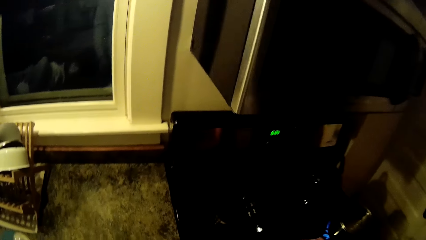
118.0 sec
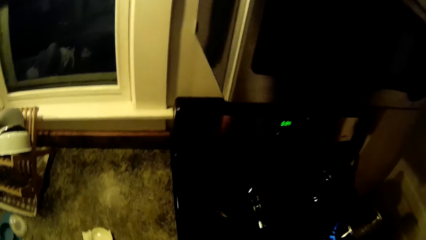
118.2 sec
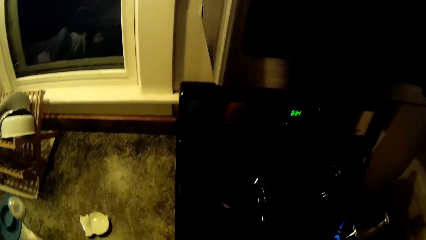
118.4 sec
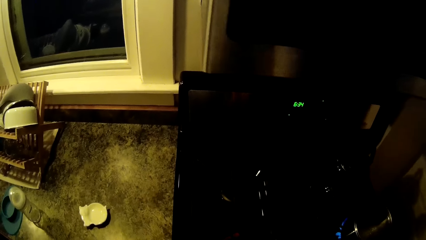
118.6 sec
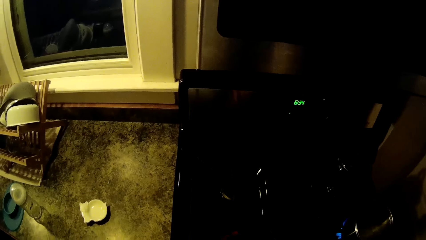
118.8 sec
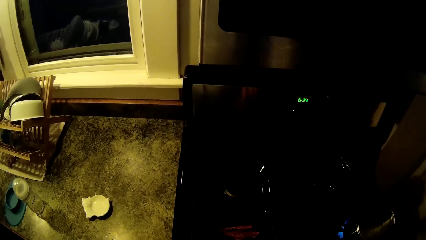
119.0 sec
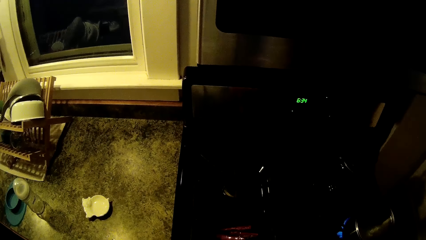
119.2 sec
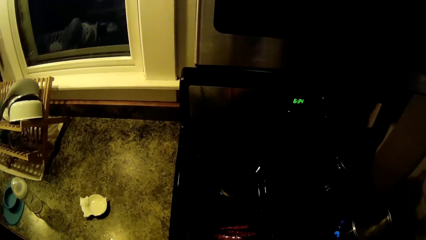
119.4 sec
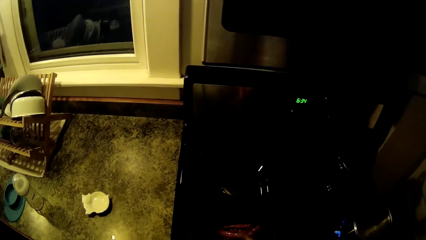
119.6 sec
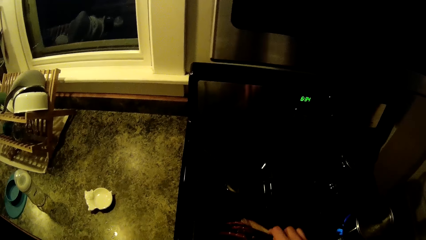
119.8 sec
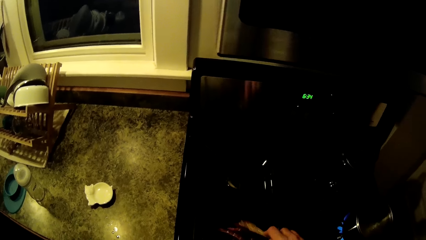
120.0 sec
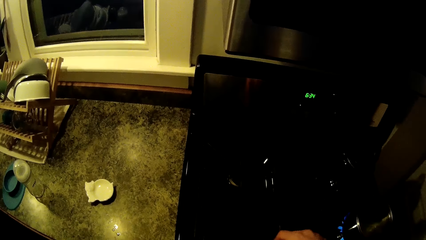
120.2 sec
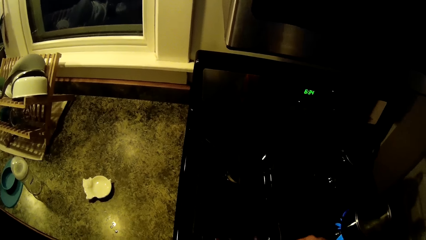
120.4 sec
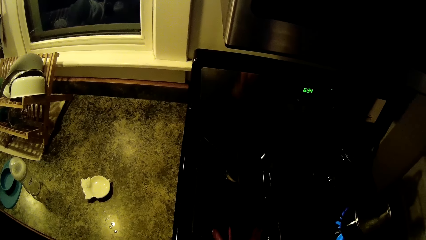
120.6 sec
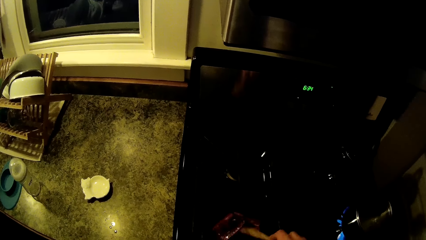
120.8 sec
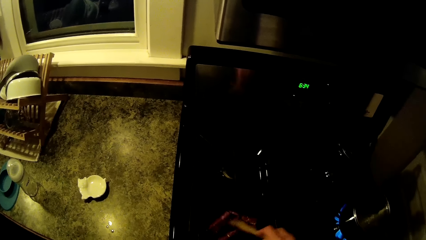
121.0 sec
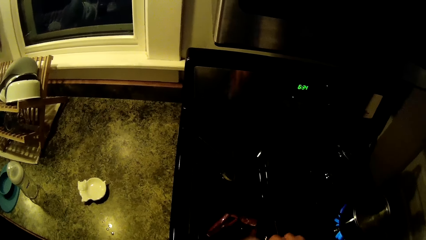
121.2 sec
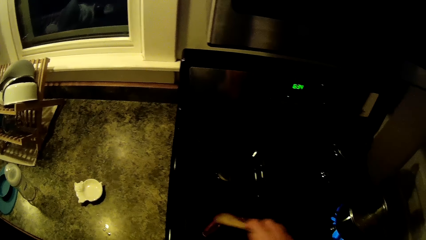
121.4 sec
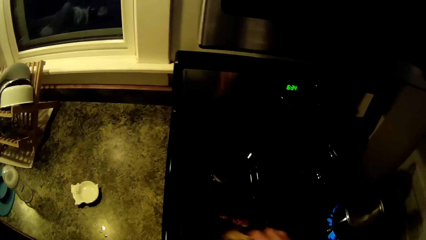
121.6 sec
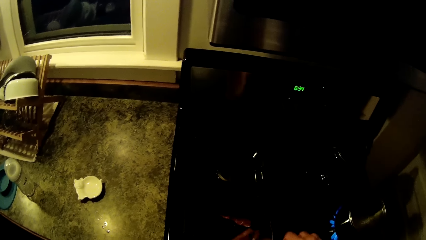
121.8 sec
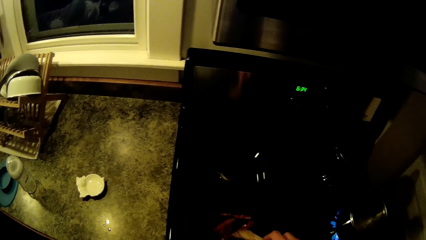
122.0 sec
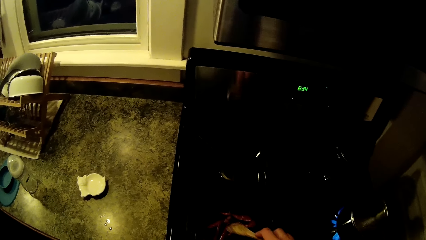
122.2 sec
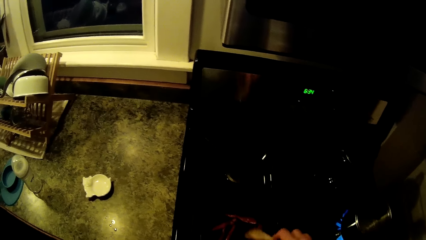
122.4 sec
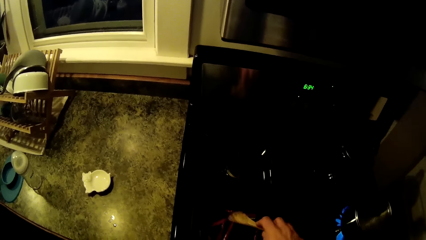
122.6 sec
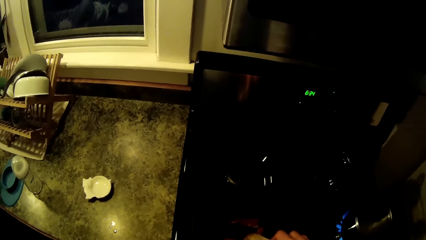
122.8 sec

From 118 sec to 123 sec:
The camera wearer stirs something in a frying pan.

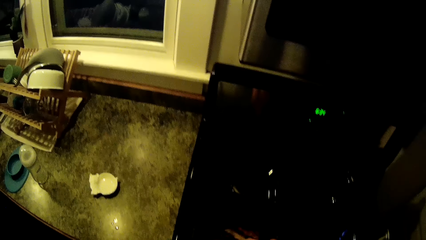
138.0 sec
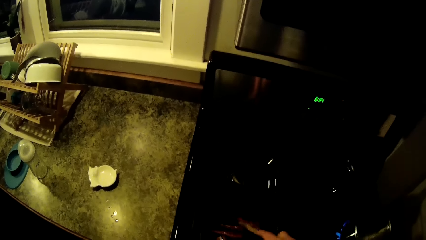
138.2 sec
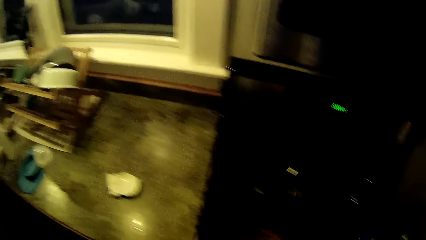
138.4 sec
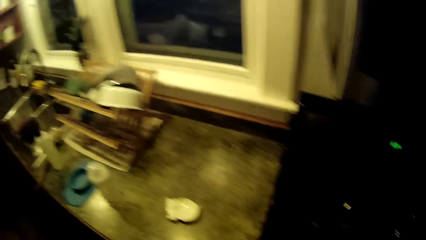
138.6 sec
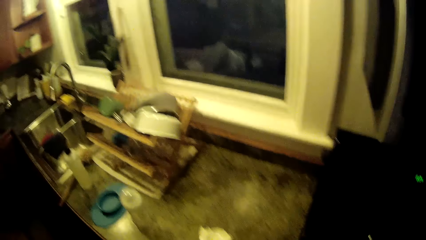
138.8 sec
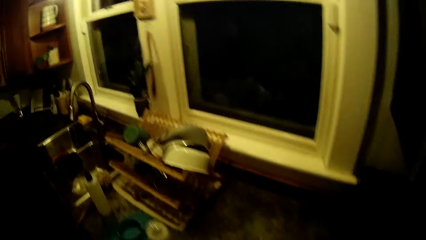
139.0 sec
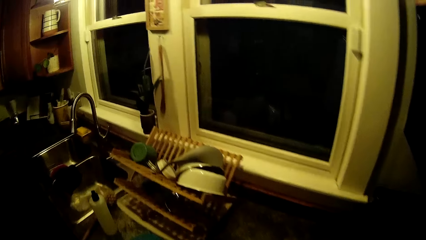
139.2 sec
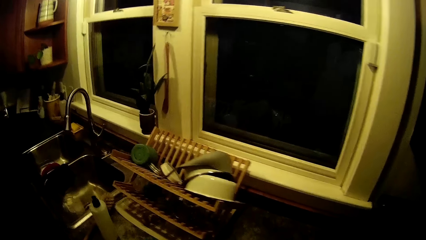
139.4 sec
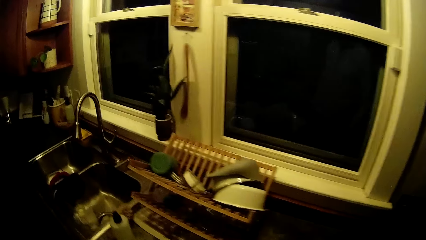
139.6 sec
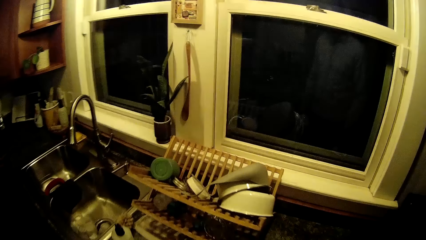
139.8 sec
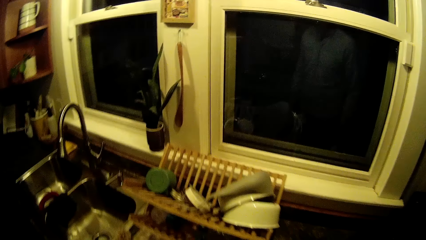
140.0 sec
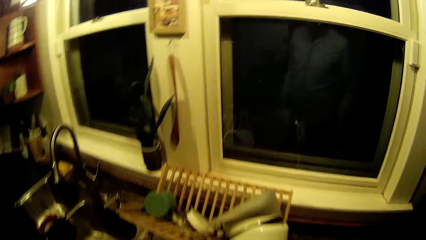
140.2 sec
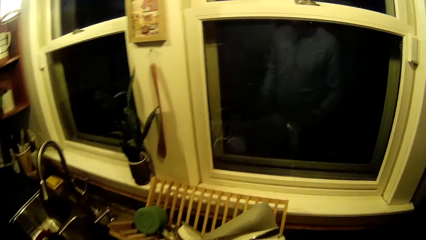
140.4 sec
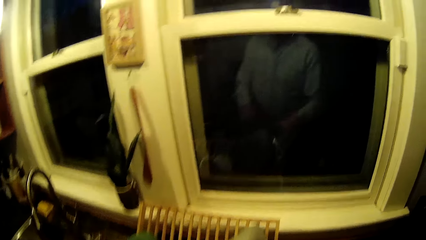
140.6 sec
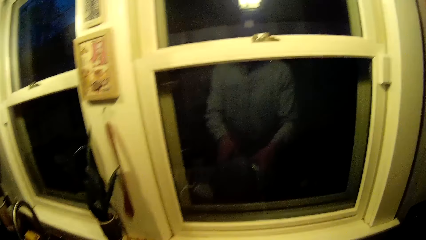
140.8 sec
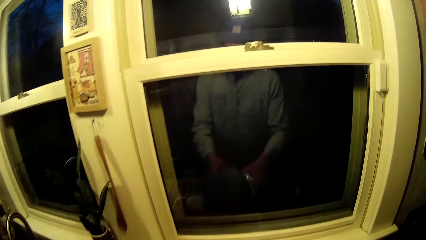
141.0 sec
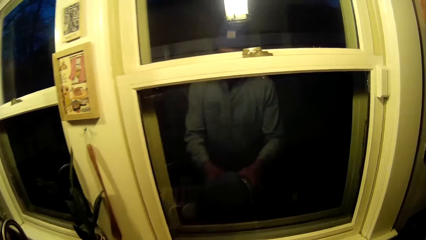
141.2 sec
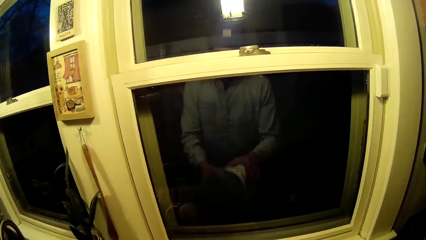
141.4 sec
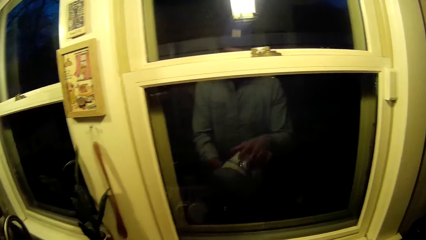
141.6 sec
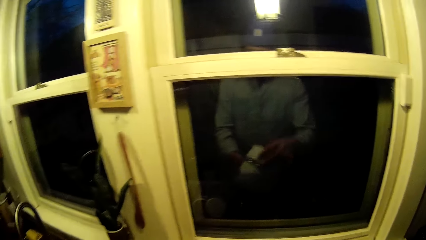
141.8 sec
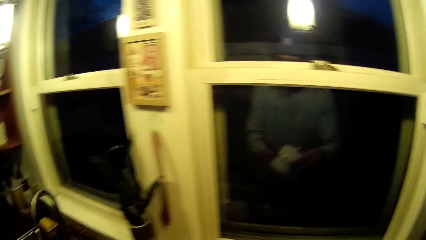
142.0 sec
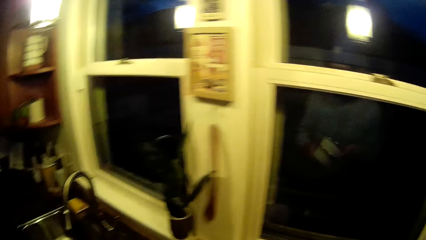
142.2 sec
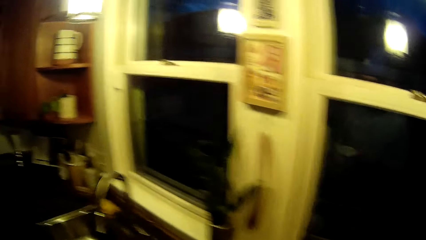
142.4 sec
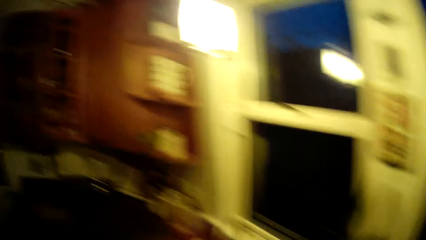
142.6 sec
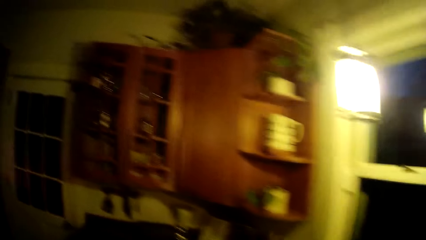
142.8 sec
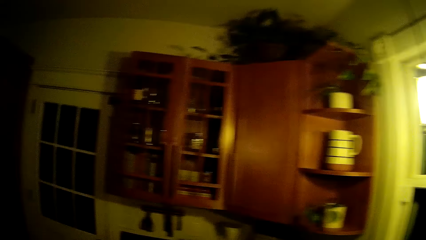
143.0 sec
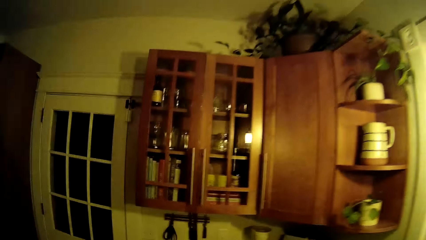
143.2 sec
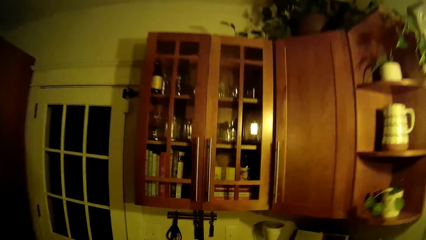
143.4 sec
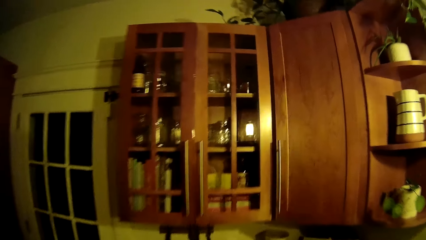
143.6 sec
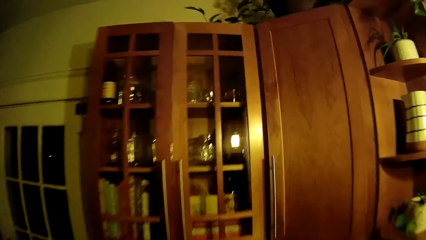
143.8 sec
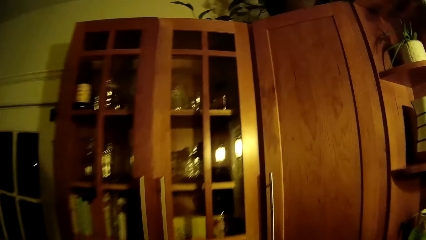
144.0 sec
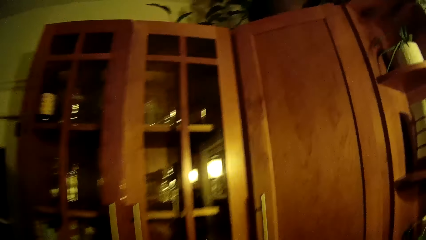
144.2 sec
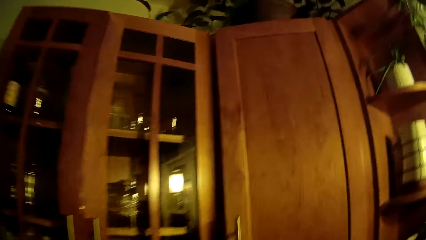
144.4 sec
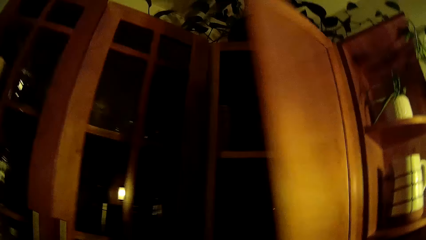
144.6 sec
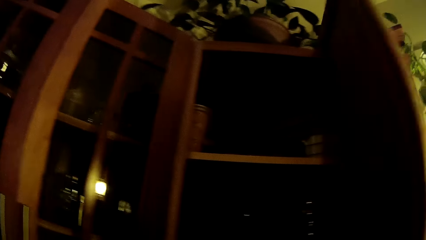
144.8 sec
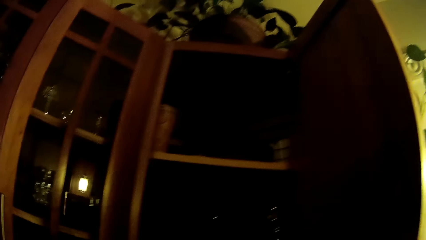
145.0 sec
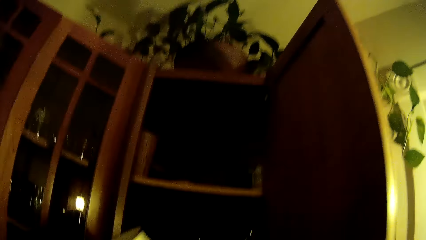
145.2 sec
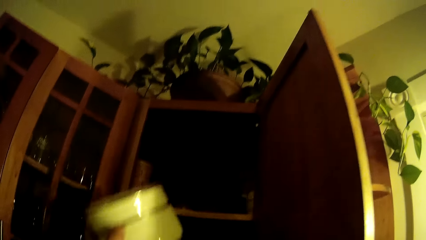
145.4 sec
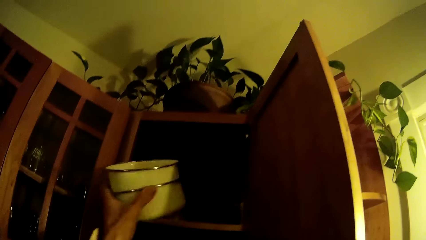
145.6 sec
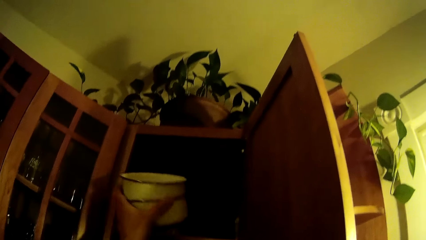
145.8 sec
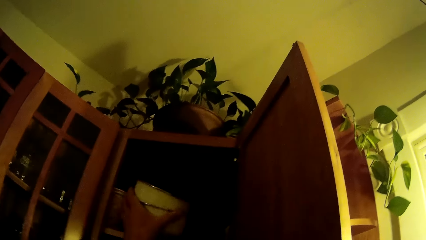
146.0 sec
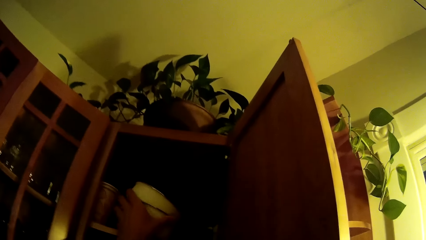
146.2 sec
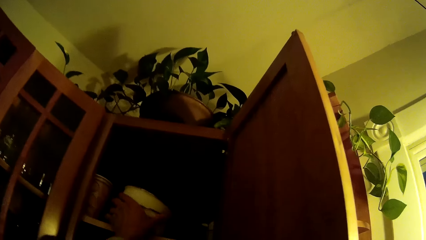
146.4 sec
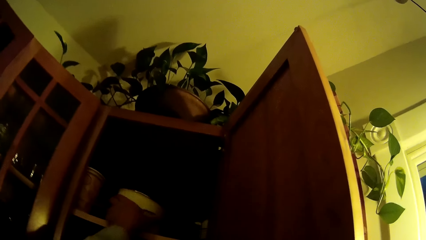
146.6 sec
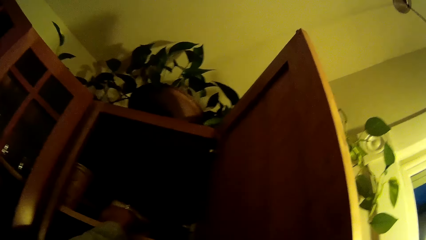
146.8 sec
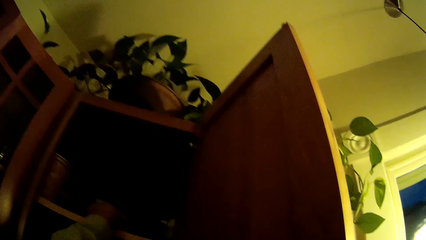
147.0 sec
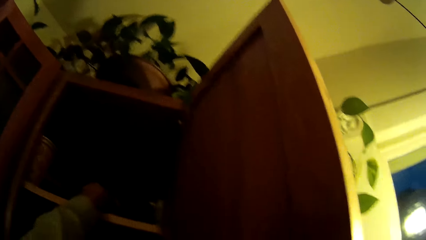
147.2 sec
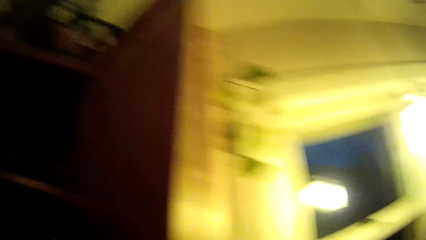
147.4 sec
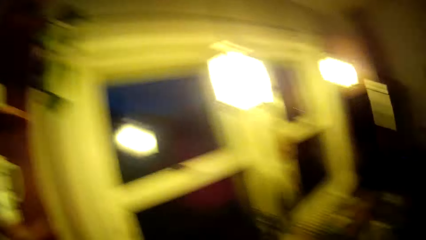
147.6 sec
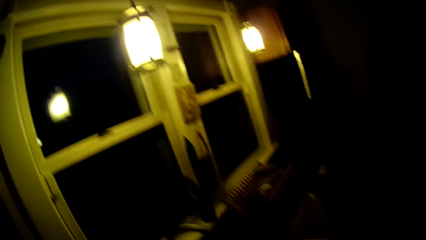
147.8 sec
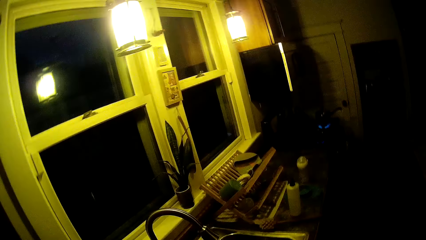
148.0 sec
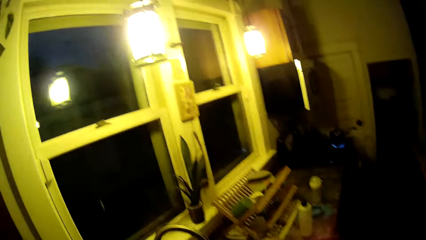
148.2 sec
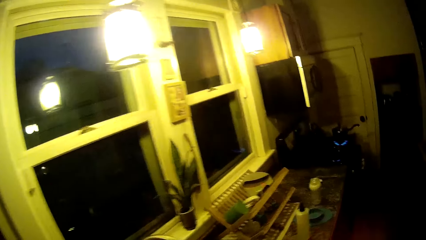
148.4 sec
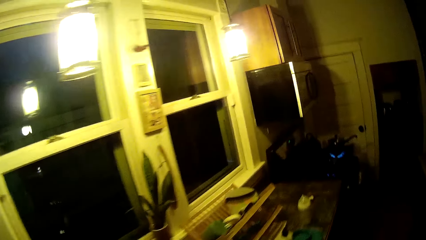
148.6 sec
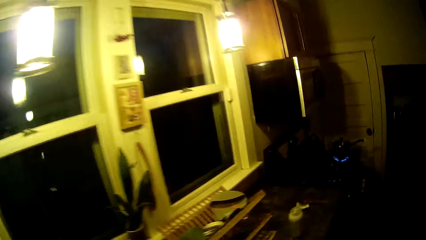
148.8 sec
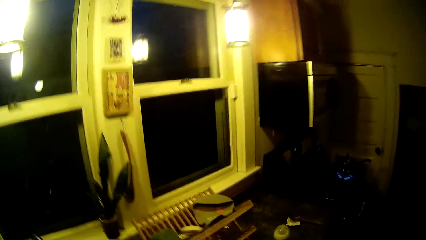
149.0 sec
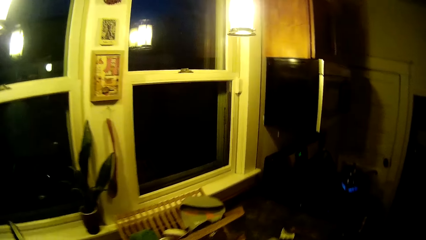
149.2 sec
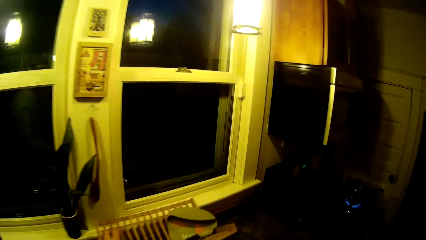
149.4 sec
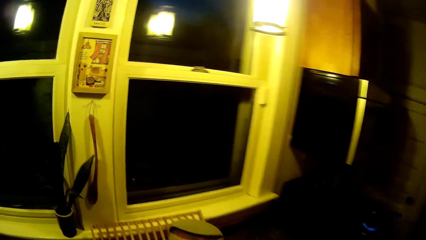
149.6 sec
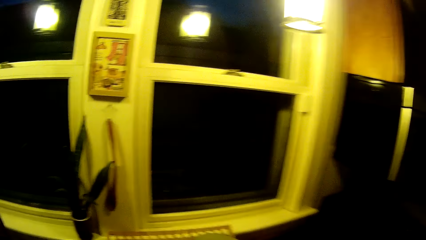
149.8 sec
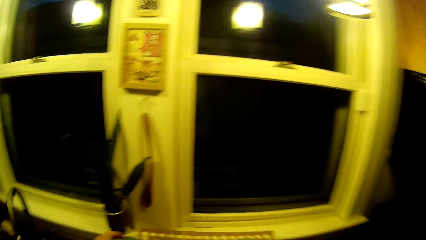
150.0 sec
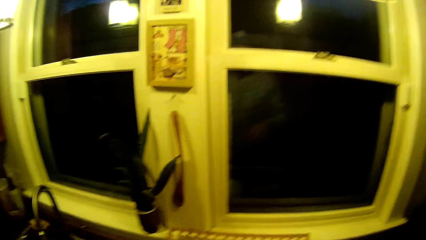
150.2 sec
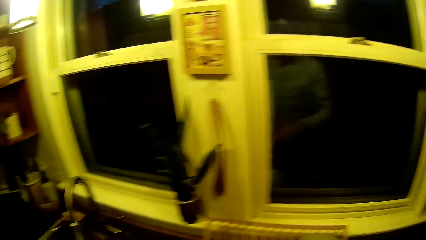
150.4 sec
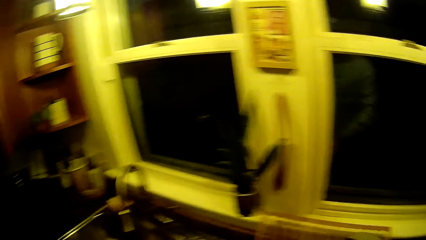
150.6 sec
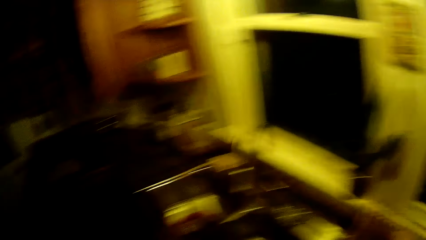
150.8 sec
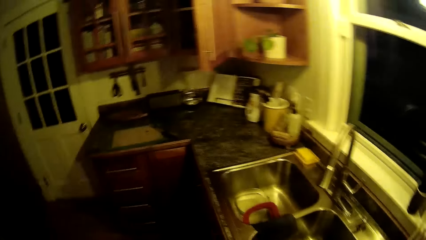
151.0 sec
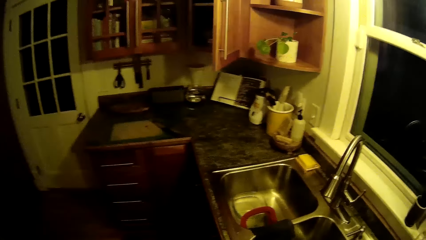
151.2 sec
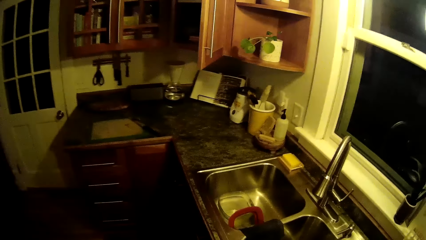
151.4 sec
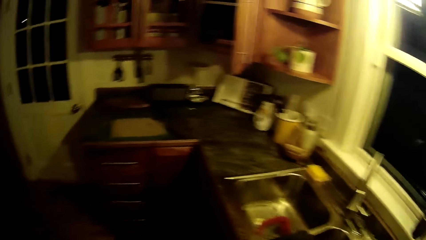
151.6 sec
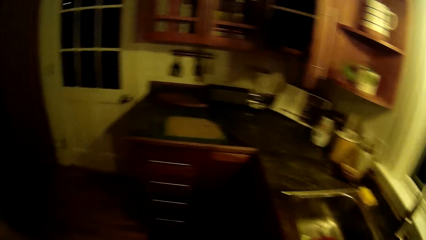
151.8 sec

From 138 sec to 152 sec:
The camera wearer walks around. They look around. They pick up a cooking pot. They walk around. They open a cupboard. They put the cooking pot in the cupboard. They turn around. They walk around.
